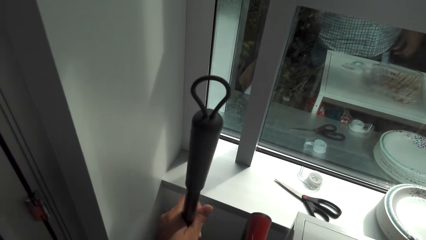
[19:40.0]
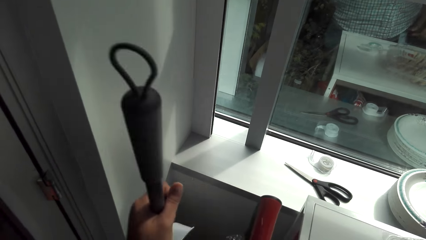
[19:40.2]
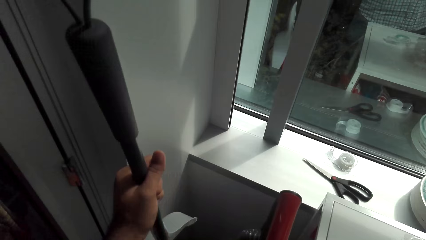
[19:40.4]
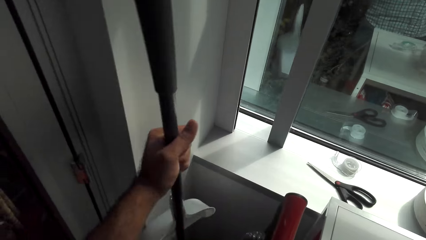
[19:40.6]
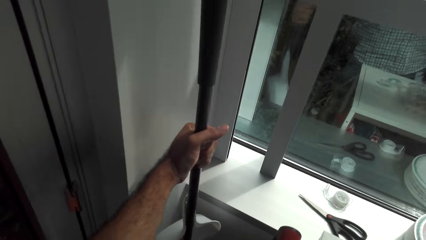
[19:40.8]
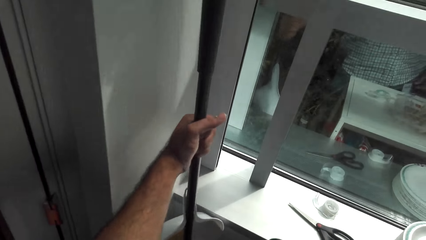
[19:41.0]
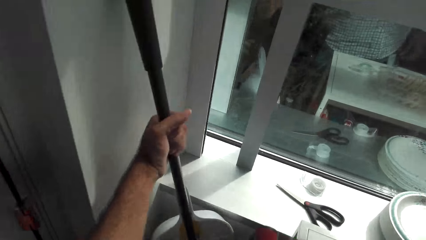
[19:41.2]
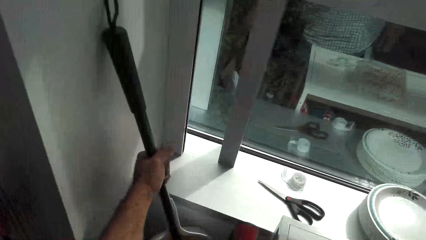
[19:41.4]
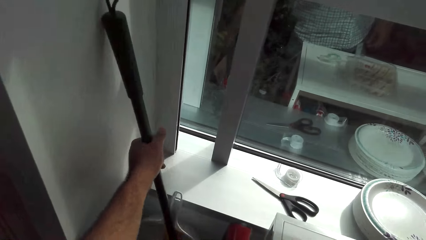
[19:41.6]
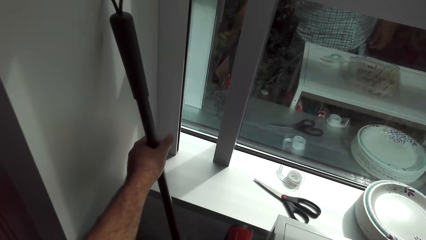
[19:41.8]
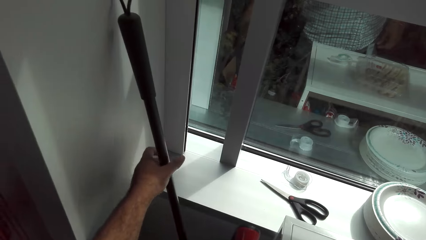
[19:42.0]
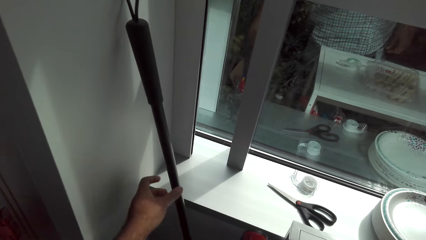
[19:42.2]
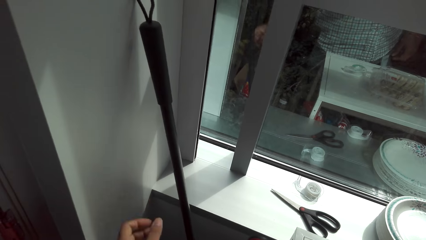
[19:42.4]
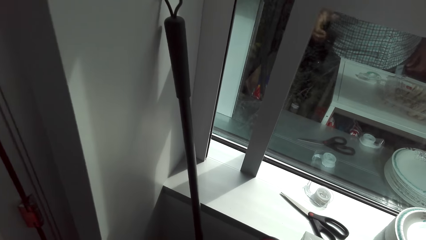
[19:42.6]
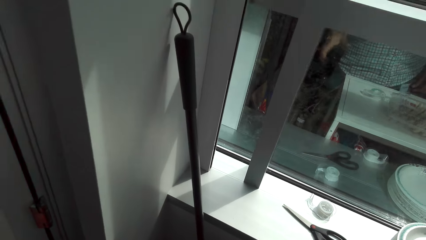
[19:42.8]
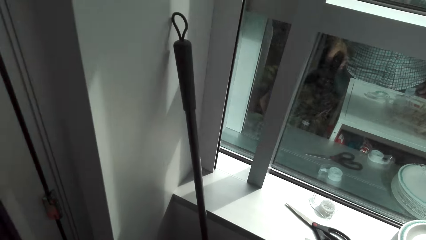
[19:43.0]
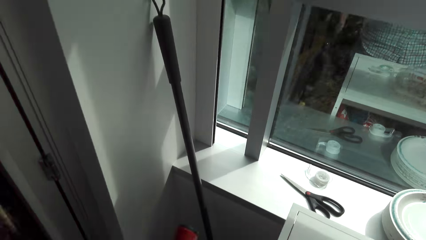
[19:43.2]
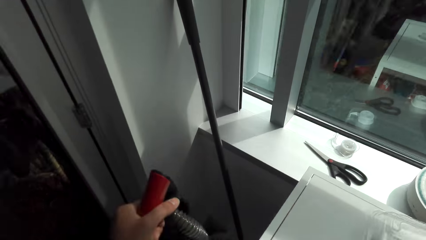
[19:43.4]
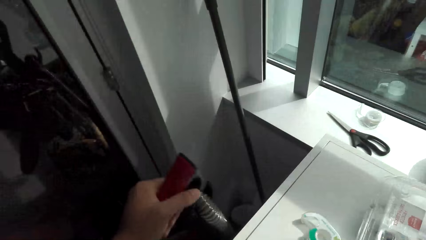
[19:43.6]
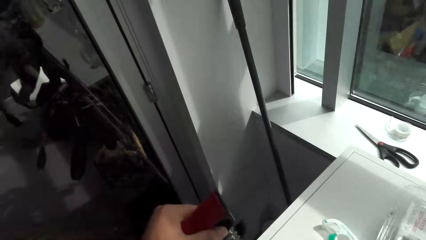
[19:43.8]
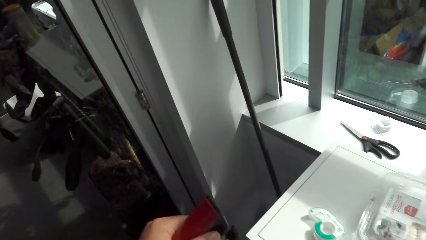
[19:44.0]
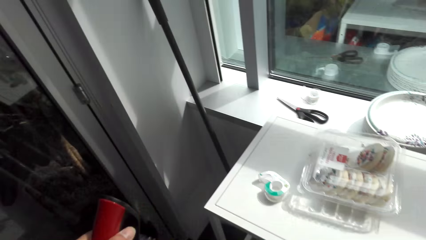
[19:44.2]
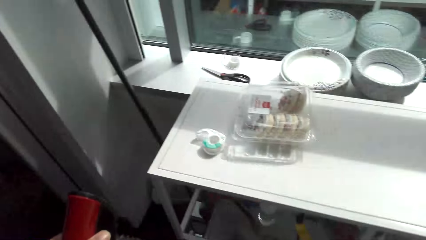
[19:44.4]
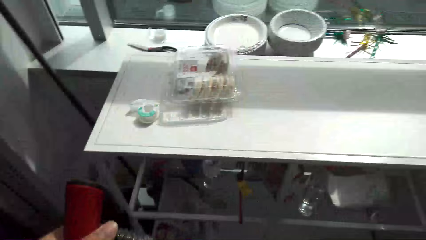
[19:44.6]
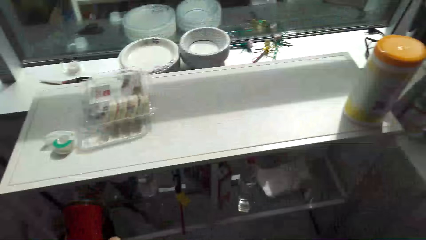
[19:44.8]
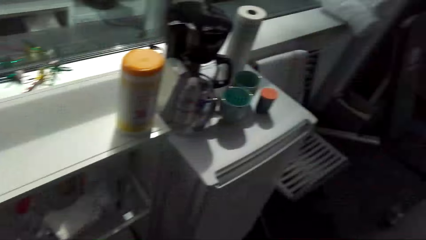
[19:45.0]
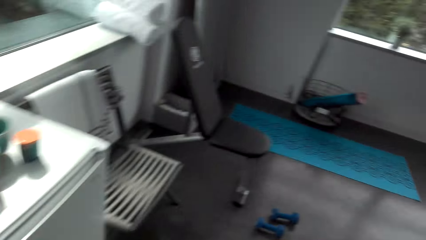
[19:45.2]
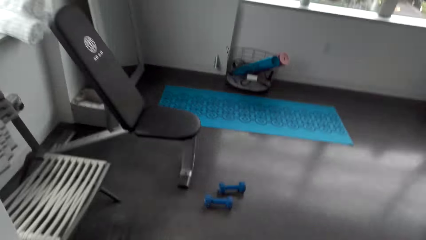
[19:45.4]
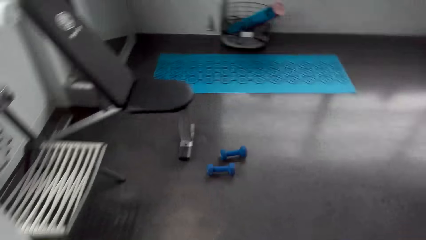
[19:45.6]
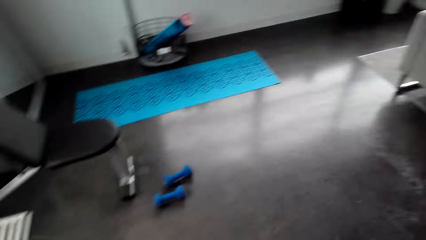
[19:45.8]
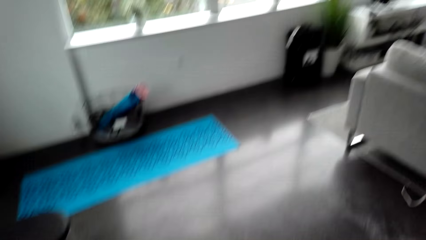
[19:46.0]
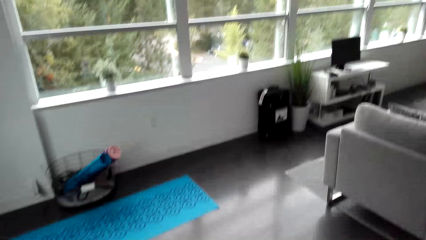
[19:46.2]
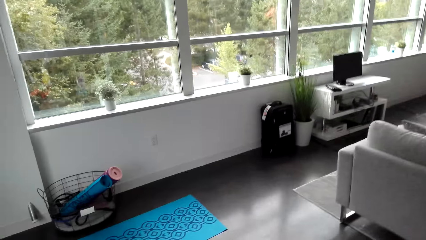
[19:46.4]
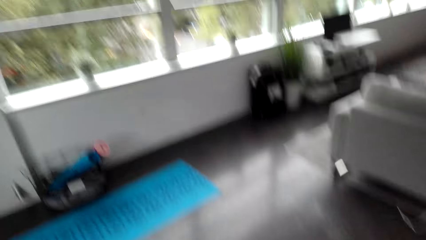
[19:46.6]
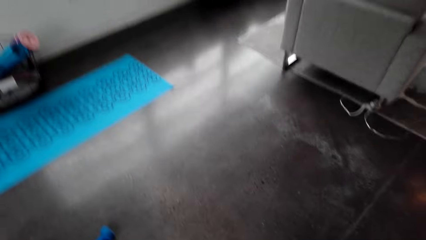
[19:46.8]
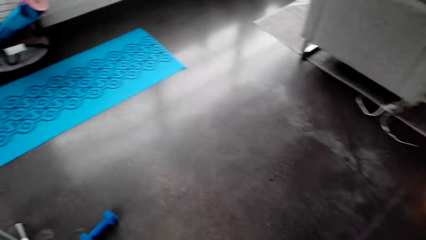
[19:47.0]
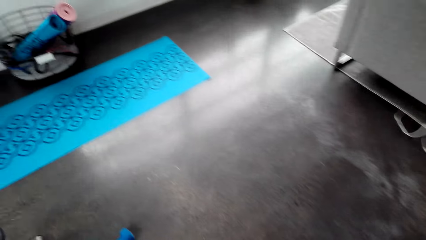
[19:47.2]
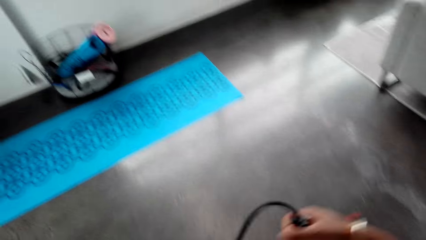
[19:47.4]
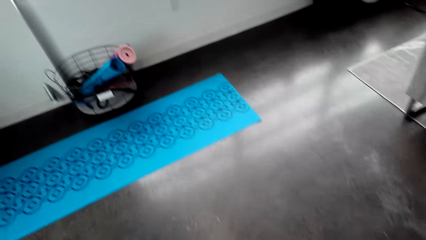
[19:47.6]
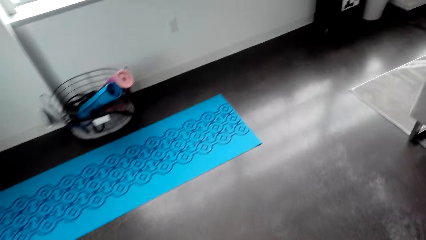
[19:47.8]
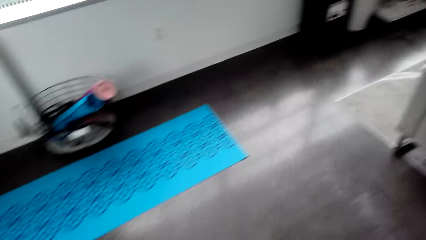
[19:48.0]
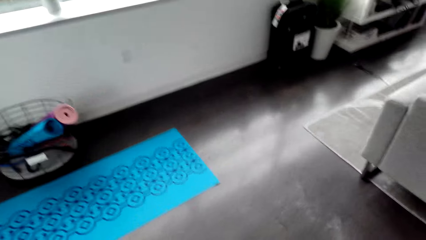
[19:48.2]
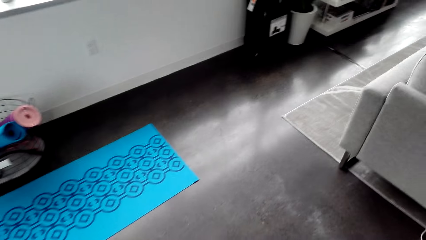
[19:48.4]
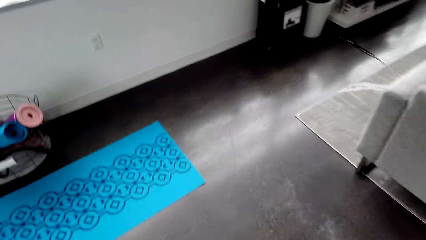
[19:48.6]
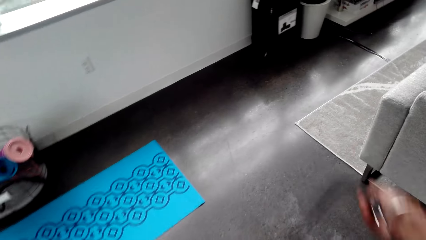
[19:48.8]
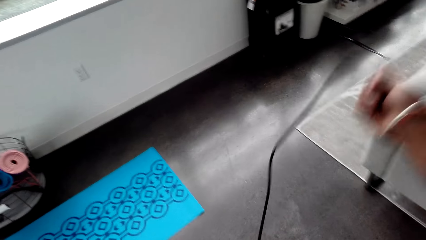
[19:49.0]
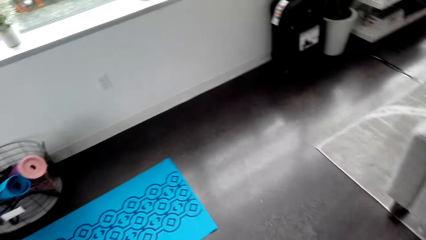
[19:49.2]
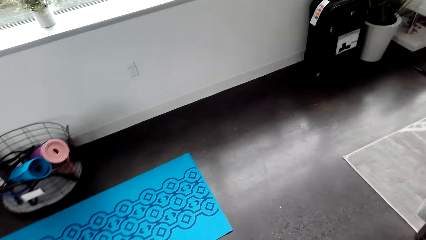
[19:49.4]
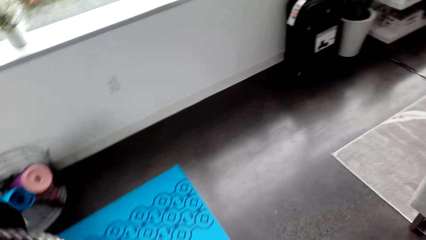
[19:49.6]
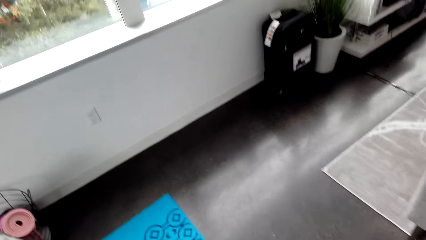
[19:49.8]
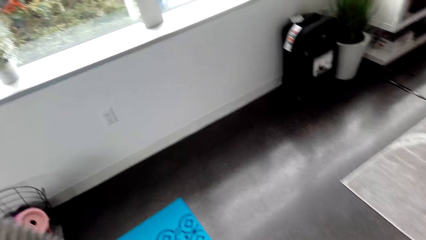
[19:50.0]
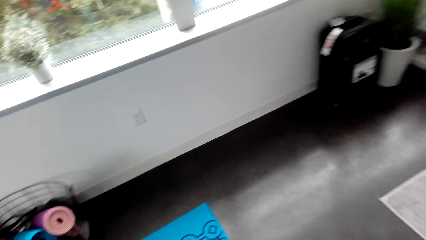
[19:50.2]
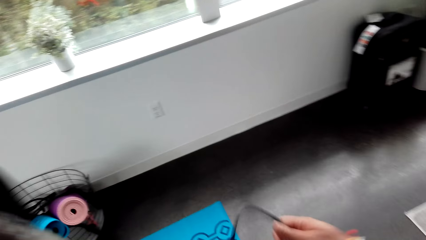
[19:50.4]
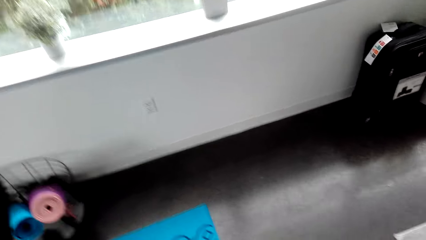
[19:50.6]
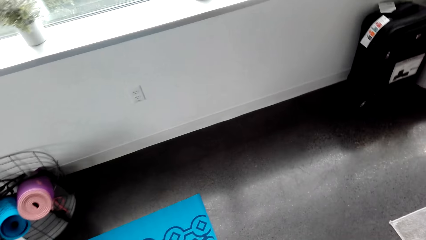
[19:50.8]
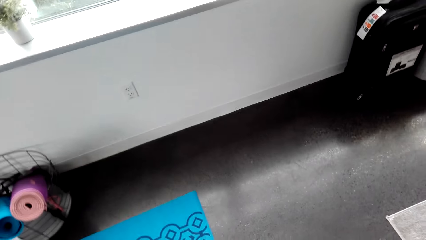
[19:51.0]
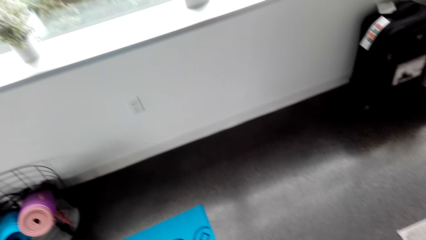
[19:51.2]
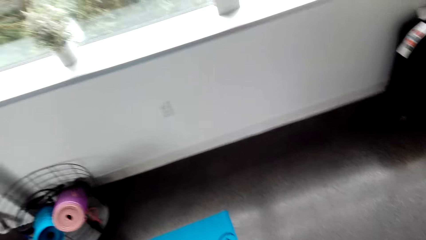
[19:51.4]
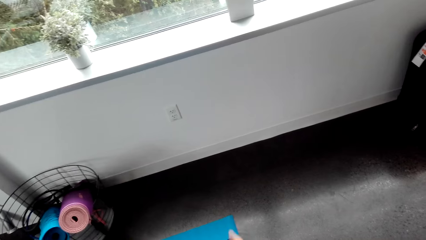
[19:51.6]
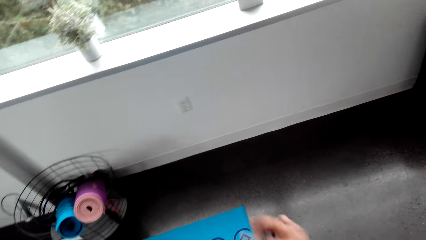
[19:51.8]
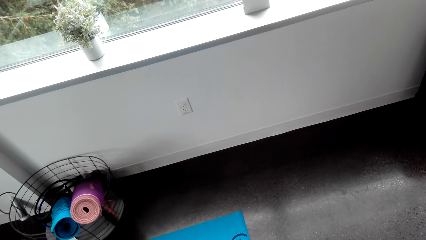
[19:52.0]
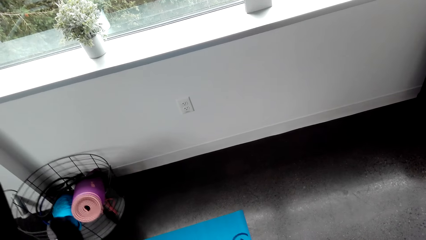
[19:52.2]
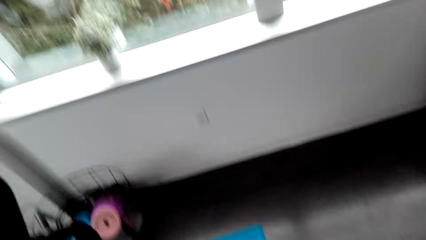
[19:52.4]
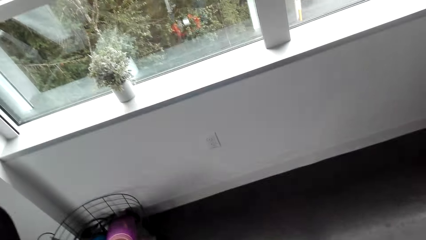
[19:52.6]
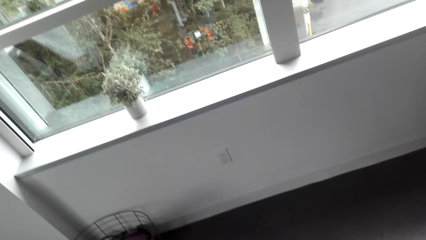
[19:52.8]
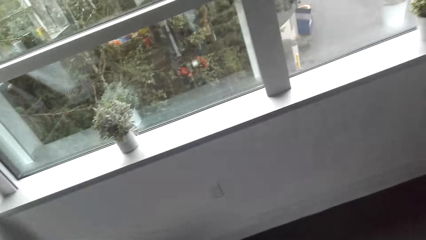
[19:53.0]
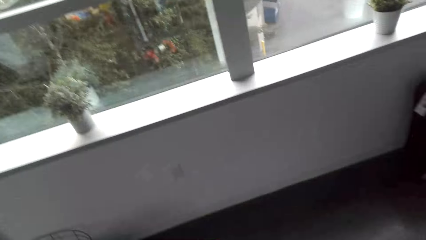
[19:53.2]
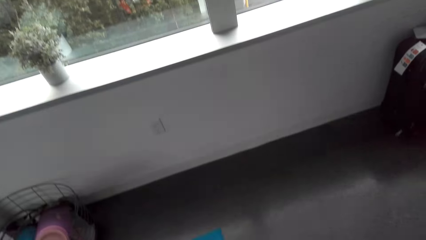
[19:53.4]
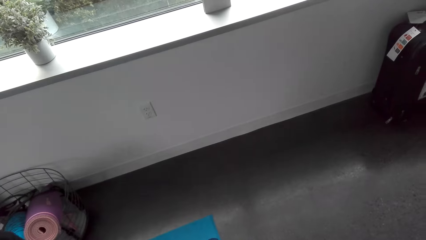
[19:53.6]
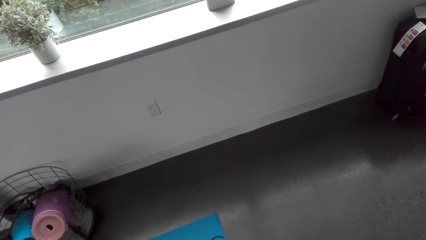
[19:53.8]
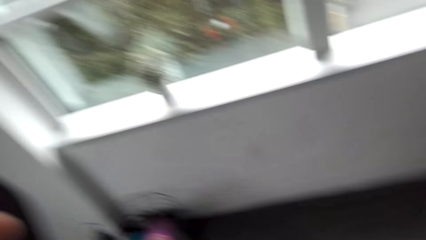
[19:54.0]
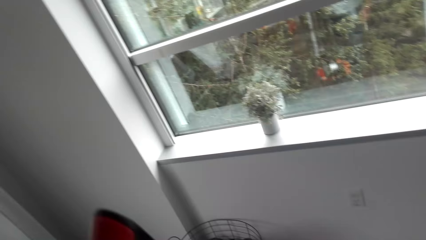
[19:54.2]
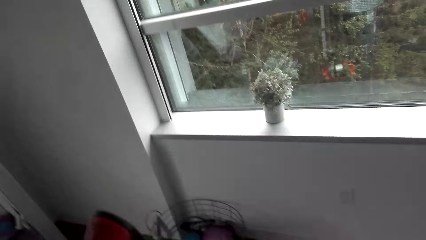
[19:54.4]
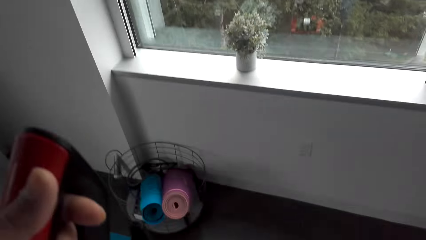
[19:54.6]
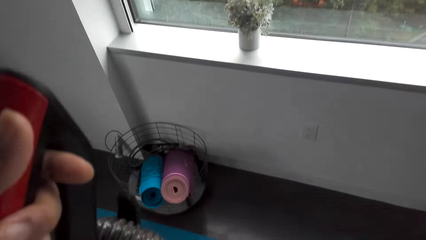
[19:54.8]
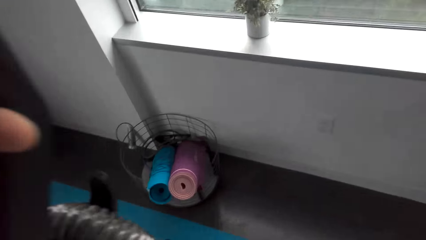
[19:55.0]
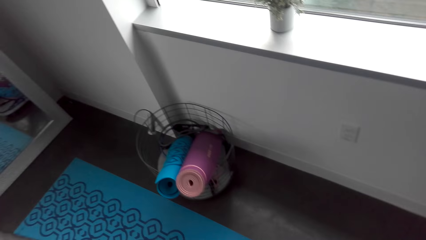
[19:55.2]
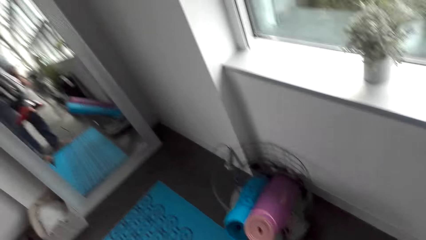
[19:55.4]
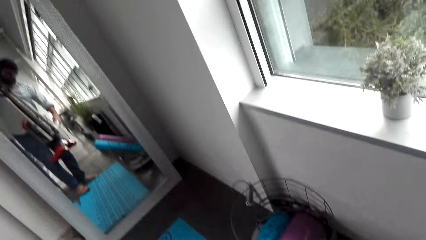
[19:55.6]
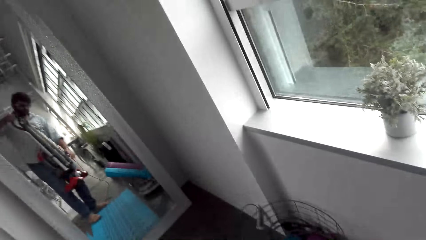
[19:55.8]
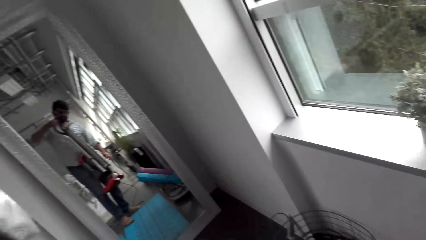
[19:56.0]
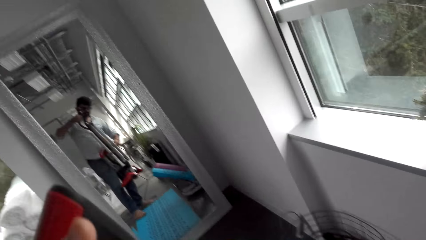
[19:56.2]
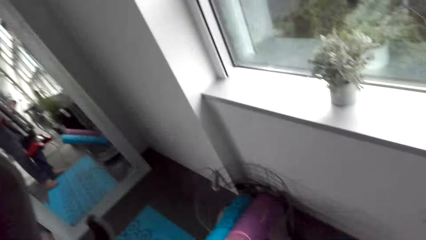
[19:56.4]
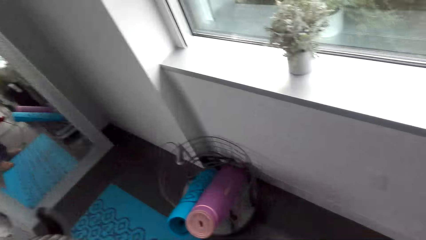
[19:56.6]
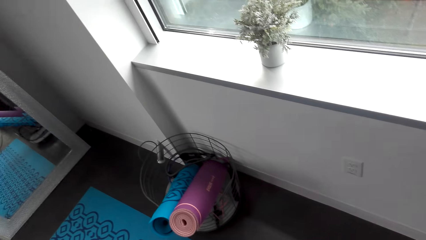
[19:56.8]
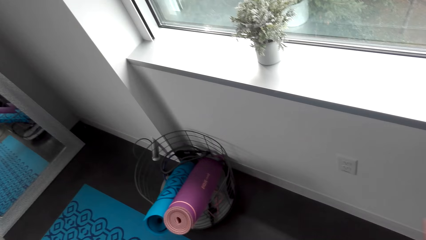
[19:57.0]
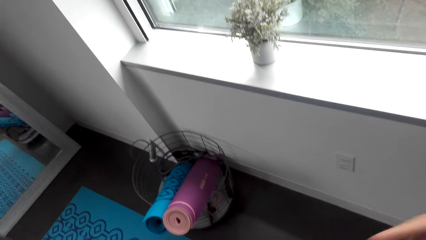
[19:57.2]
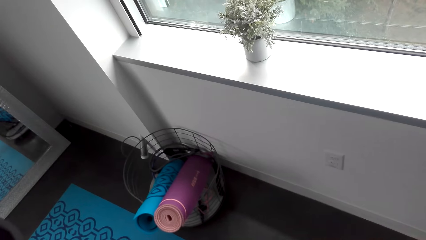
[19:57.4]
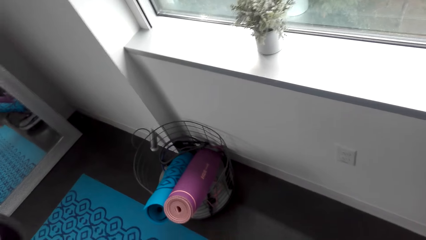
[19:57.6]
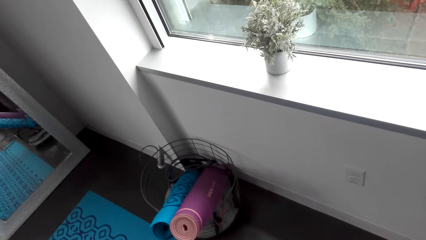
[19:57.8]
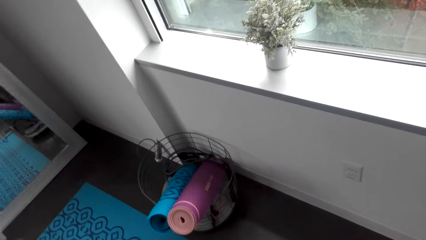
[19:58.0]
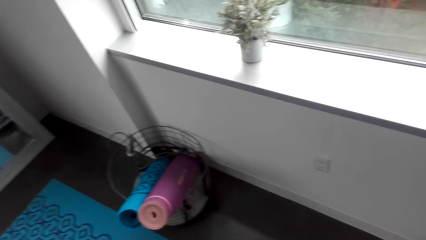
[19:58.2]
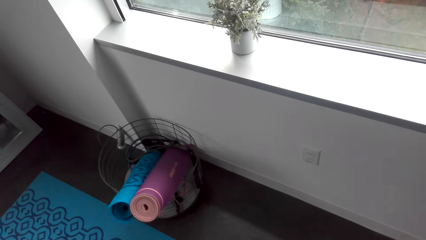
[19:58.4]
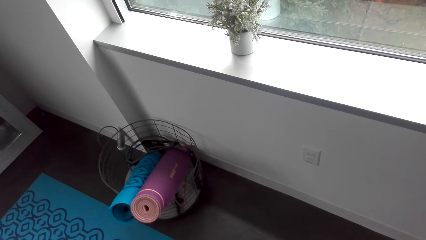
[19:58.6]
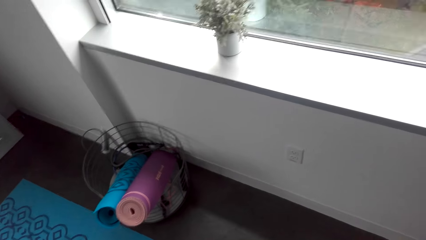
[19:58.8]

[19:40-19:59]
The camera wearer puts down the broom. They pull a vacuum cleaner on the floor, stretch the cleaner cable on the floor, and hold the vacuum cleaner.
